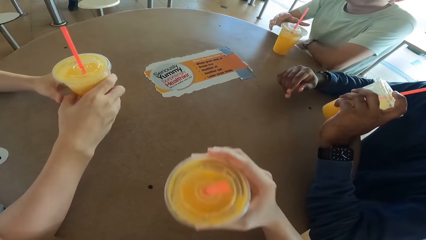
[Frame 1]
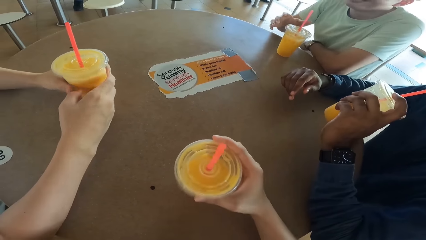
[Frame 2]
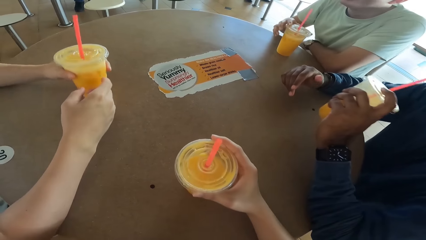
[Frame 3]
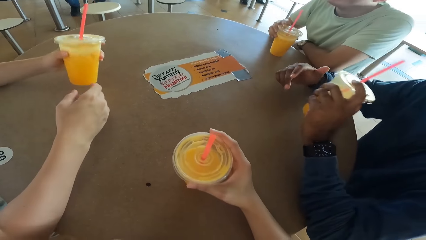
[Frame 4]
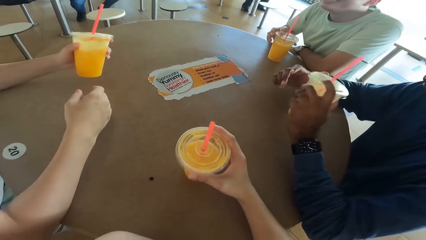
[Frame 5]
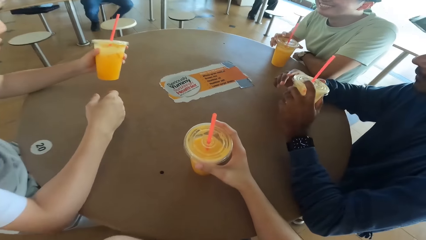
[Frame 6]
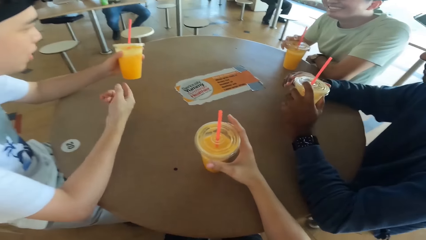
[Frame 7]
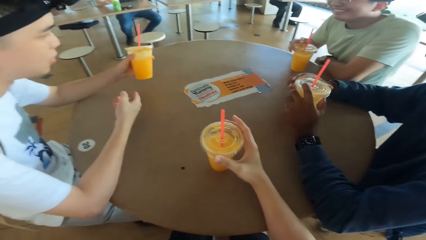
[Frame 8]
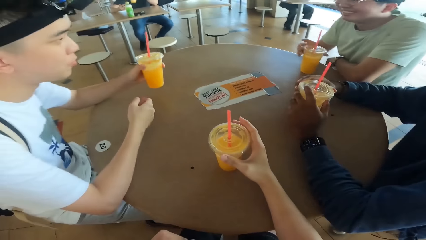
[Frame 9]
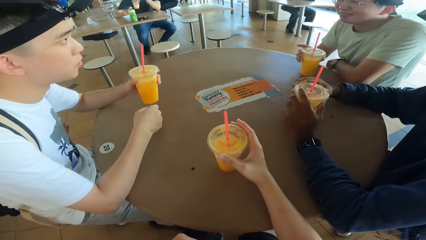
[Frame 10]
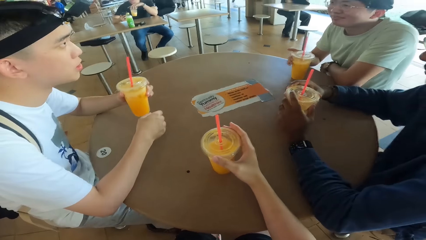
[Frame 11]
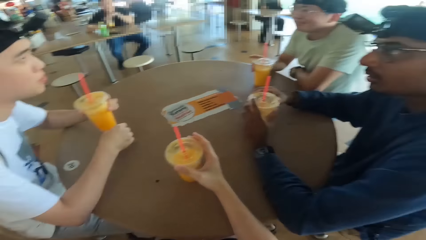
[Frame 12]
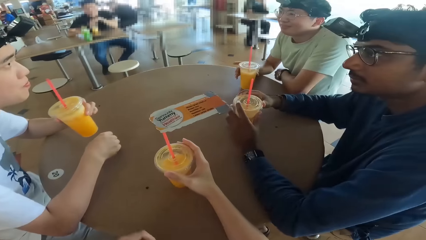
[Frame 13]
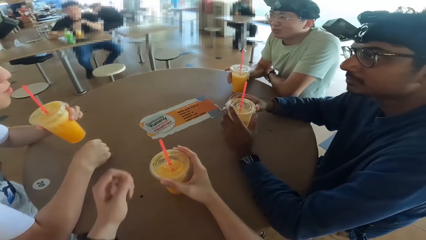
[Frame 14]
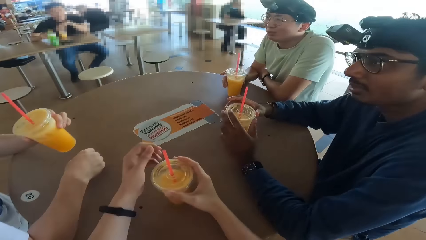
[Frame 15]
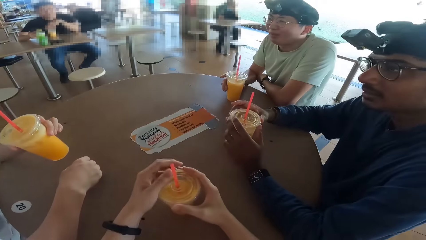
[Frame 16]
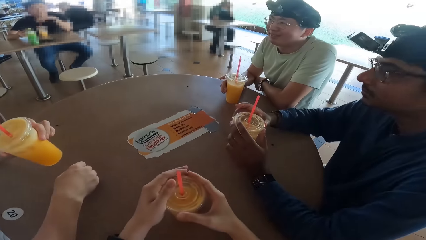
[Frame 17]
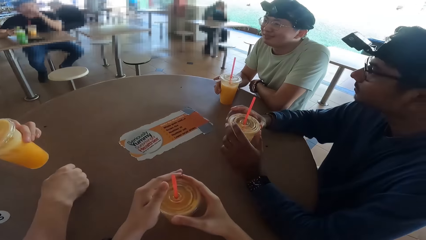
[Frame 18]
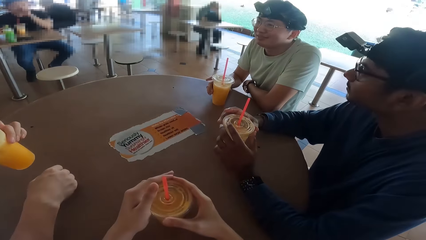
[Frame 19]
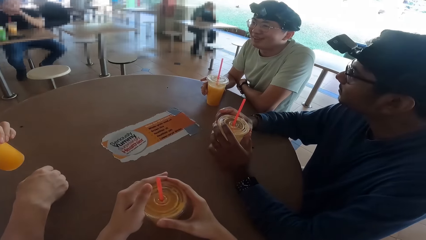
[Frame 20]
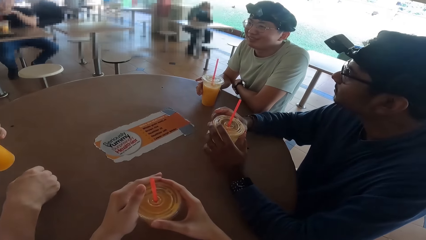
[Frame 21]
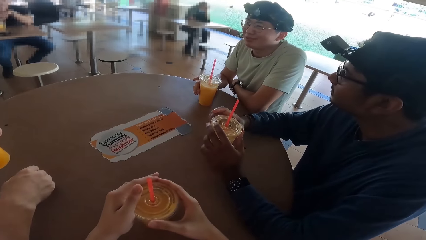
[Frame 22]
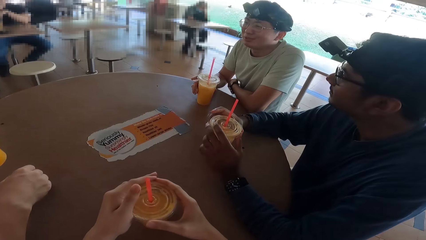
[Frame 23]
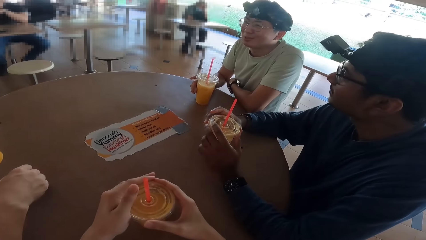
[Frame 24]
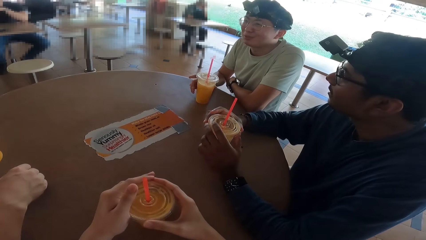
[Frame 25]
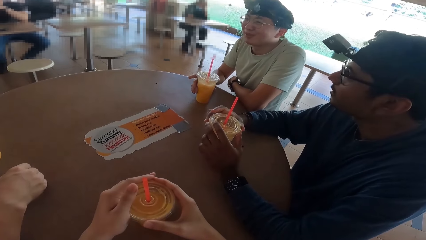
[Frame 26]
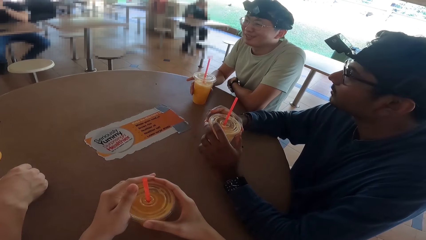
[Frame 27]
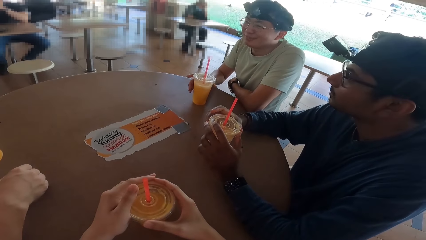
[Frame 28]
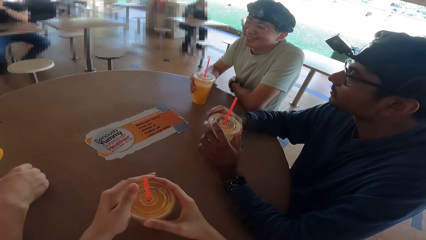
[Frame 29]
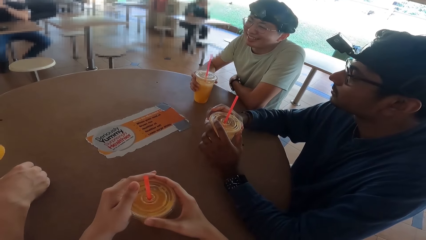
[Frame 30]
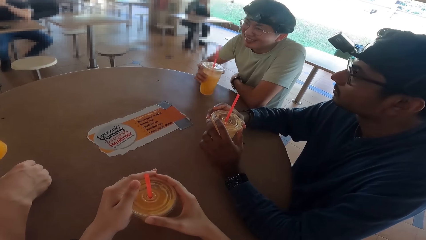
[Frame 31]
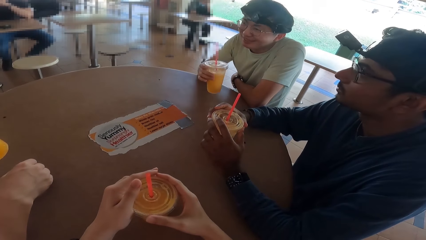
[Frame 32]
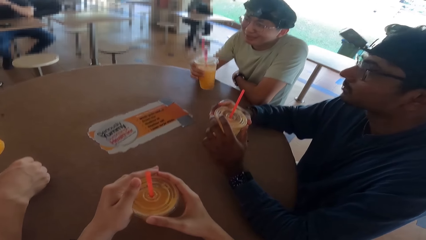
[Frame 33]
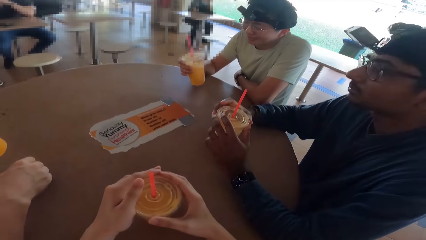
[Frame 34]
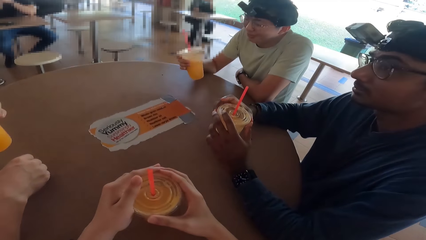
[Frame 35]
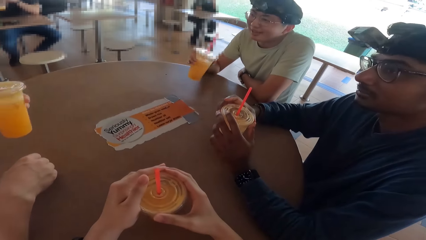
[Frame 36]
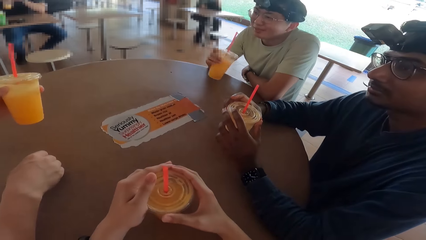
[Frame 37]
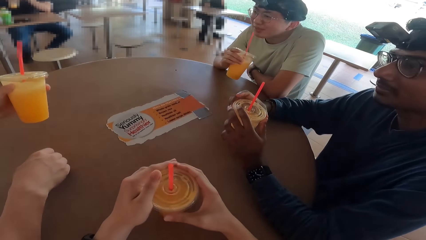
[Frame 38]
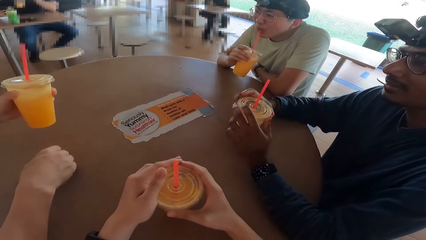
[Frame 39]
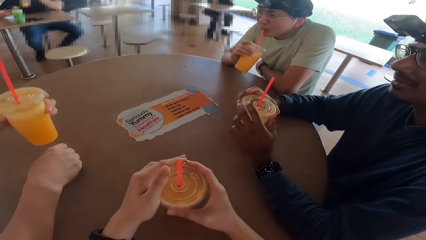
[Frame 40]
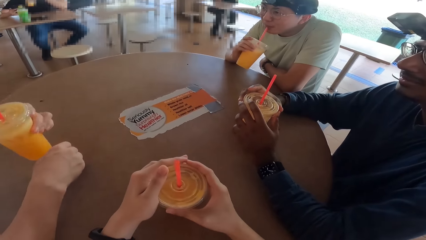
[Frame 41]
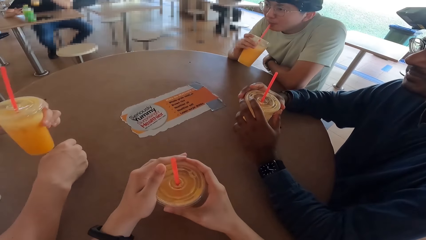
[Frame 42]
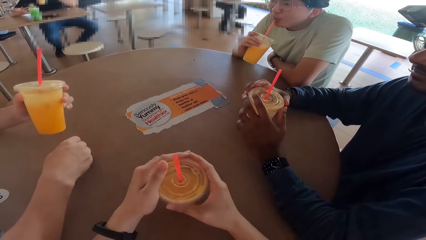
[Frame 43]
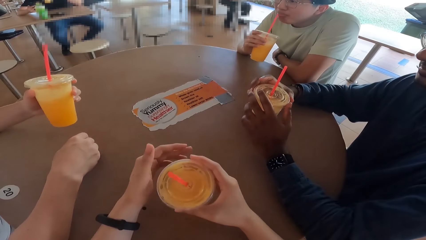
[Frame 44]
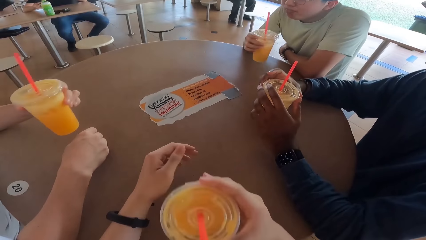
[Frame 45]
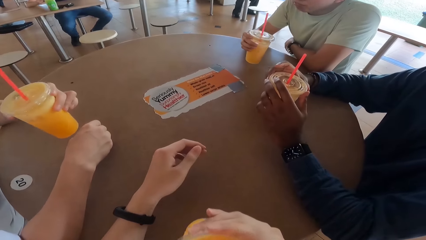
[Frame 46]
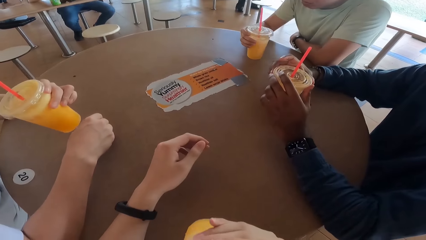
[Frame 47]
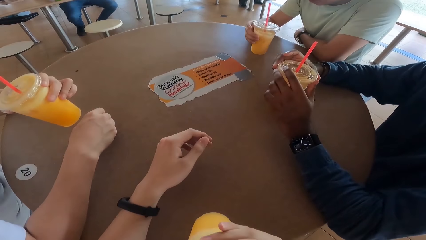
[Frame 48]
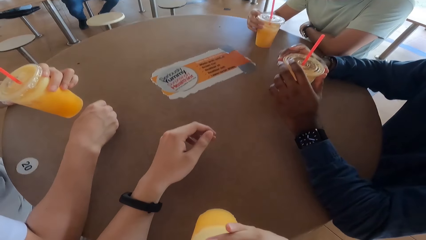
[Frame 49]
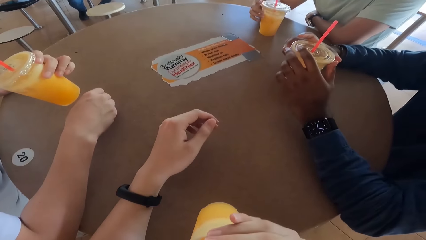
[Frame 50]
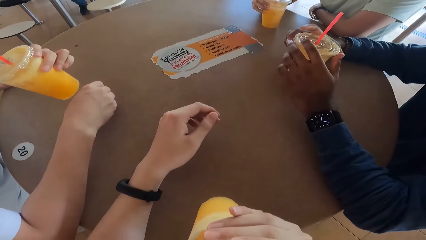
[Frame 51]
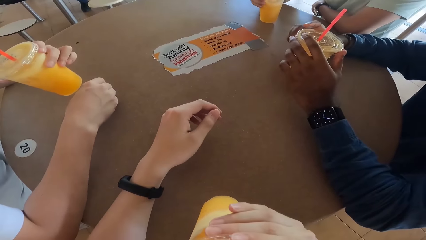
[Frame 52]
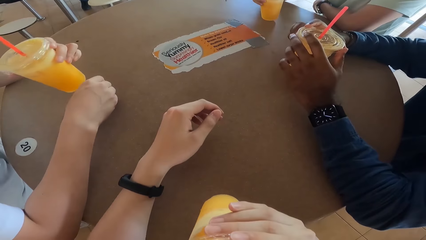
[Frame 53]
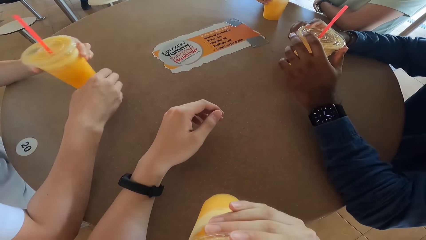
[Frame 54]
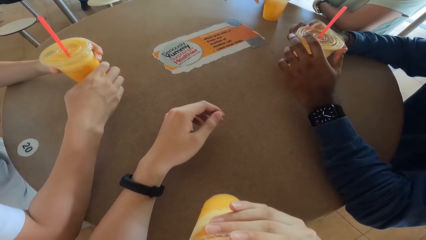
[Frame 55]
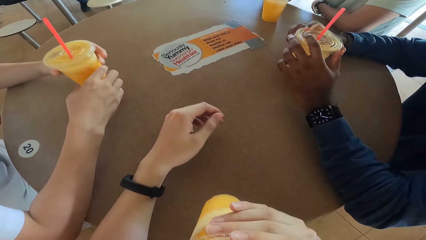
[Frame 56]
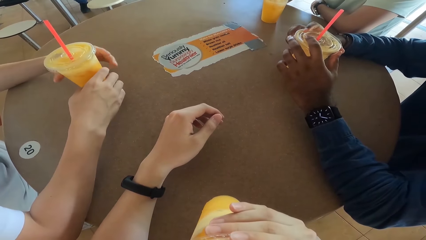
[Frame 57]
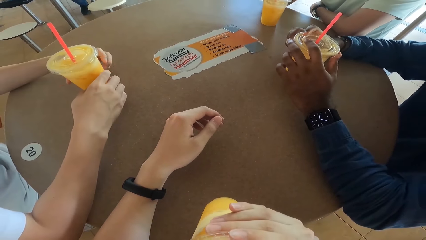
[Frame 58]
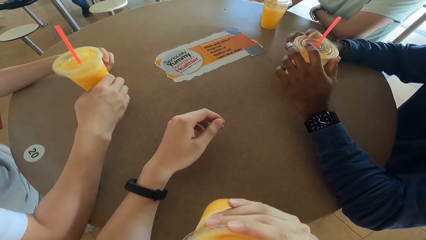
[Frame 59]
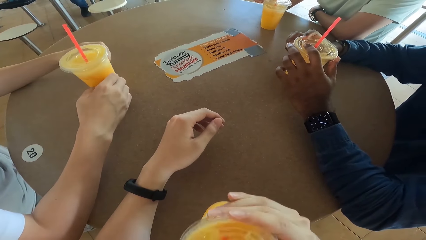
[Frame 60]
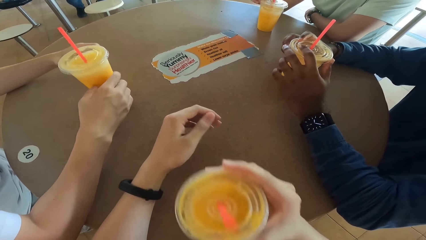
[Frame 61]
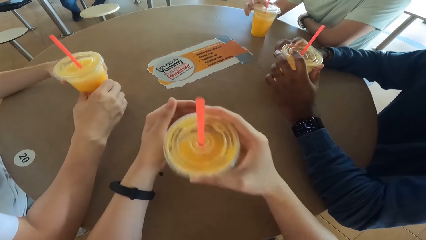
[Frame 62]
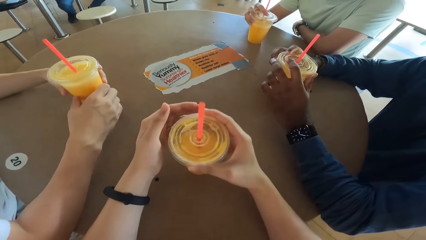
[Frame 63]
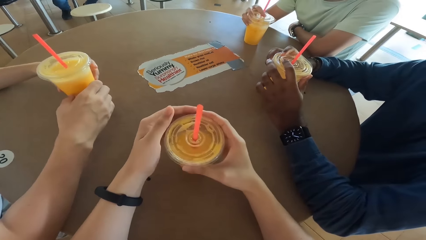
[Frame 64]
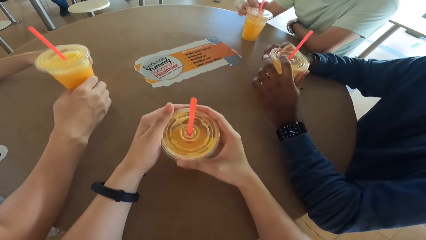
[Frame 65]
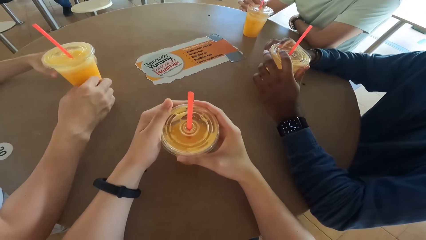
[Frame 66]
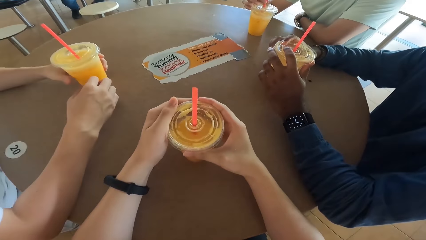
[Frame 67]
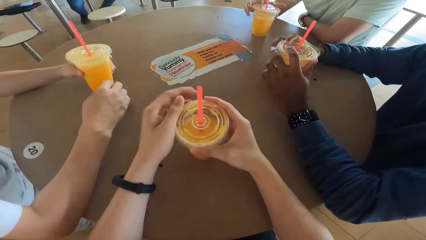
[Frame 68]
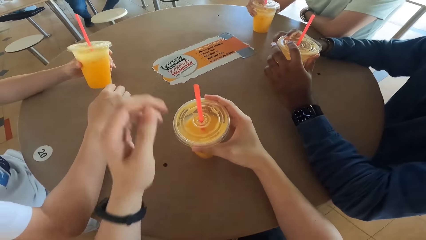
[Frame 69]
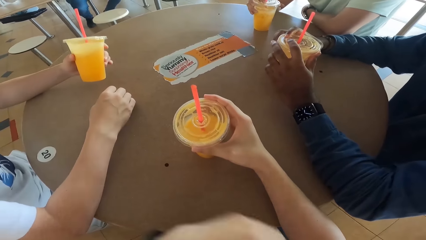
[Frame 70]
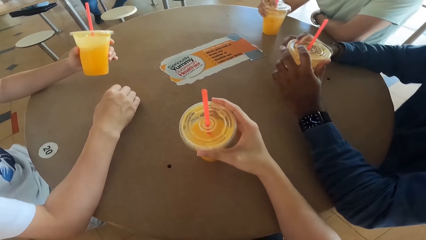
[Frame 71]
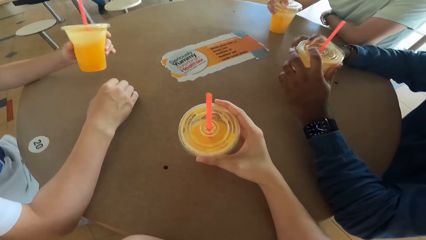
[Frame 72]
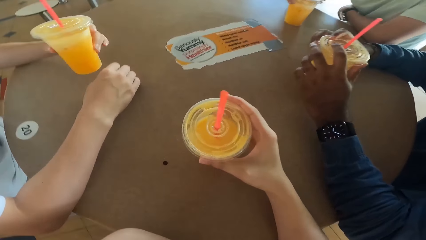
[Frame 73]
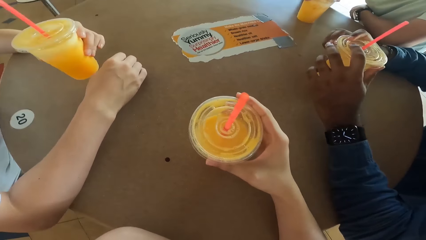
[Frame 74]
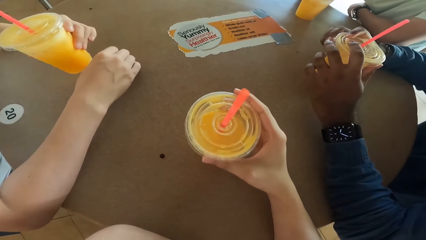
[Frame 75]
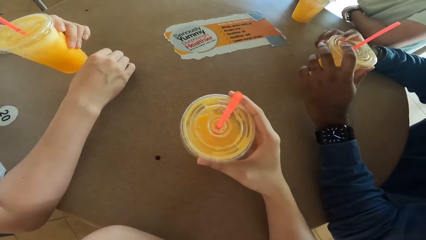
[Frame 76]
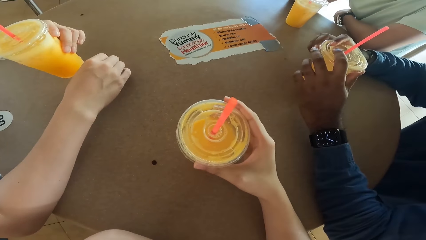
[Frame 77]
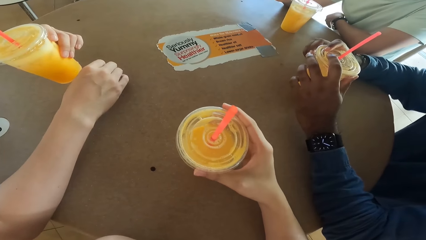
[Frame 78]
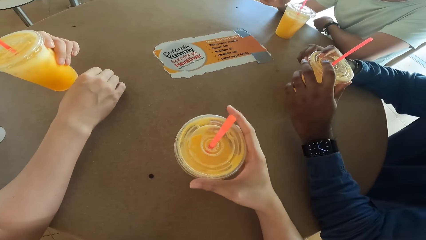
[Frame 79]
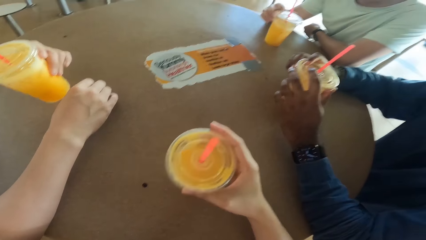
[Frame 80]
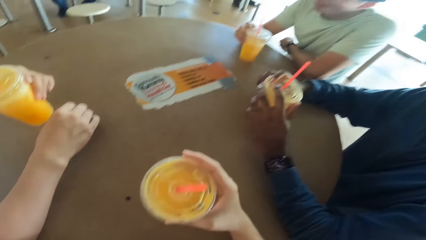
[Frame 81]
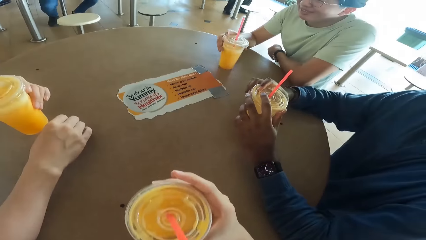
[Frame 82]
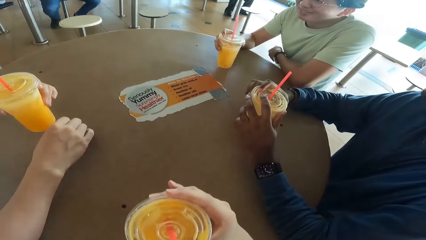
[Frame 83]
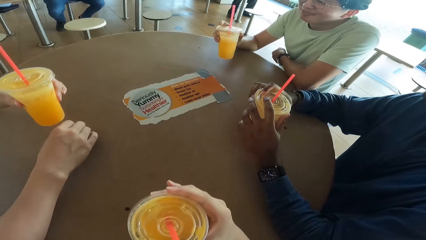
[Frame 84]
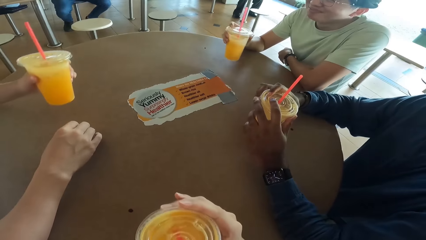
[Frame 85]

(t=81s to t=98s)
The camera wearer places down a drink. A person talks. Another person talks. A third person takes a drink. The camera wearer takes a drink. A fourth person takes a drink.
